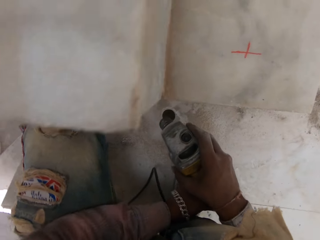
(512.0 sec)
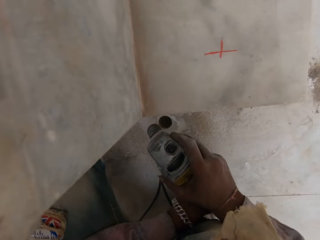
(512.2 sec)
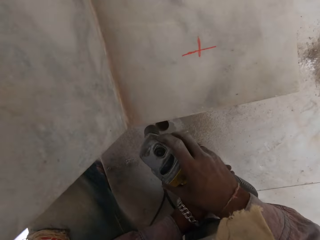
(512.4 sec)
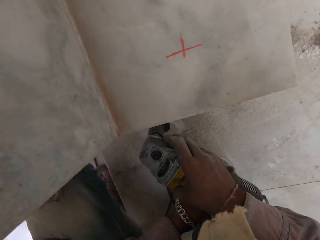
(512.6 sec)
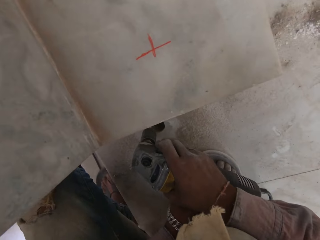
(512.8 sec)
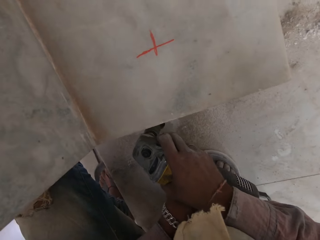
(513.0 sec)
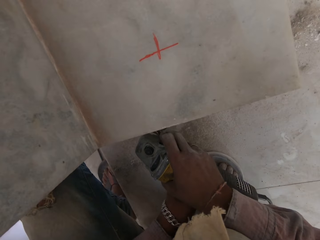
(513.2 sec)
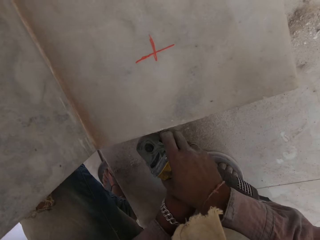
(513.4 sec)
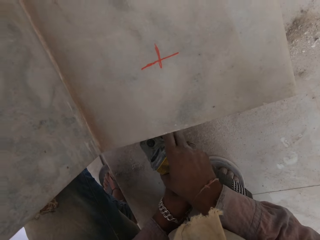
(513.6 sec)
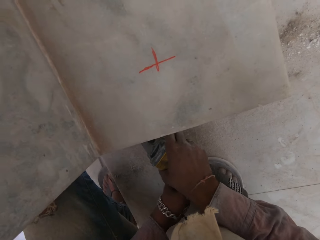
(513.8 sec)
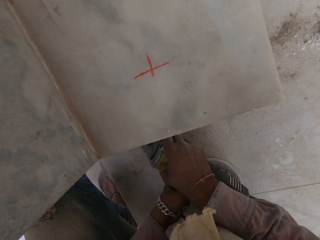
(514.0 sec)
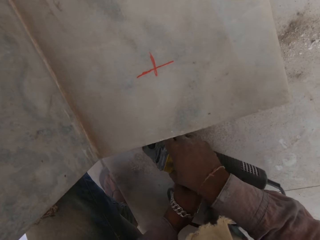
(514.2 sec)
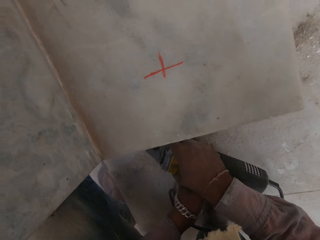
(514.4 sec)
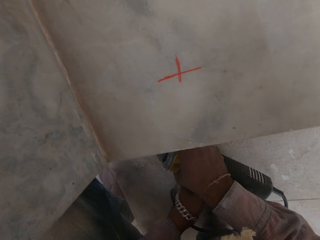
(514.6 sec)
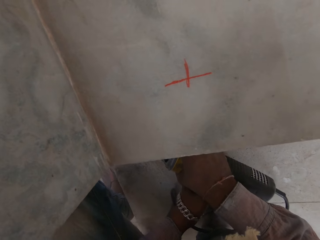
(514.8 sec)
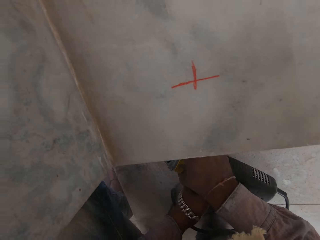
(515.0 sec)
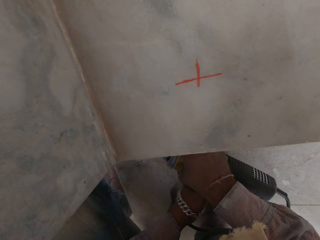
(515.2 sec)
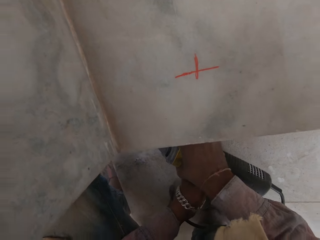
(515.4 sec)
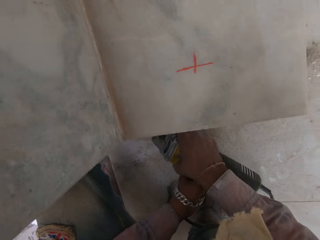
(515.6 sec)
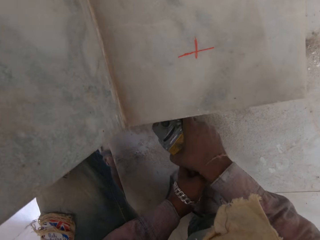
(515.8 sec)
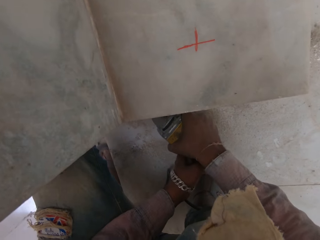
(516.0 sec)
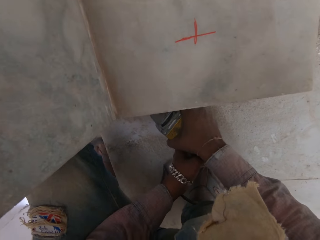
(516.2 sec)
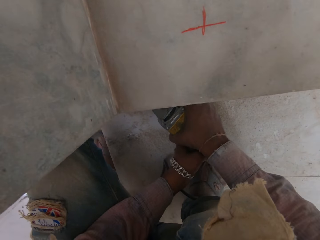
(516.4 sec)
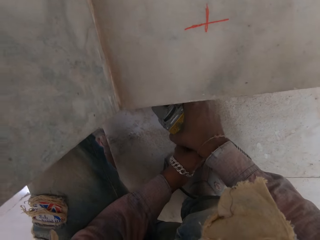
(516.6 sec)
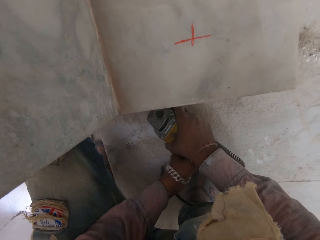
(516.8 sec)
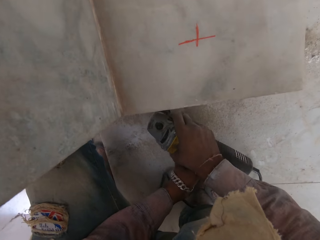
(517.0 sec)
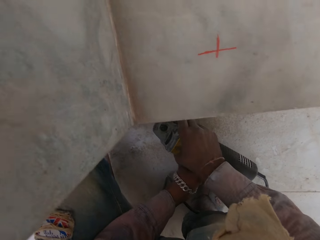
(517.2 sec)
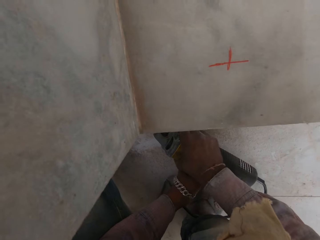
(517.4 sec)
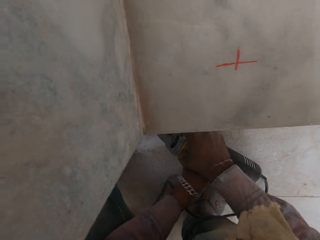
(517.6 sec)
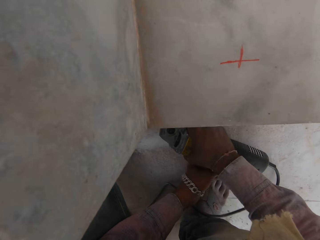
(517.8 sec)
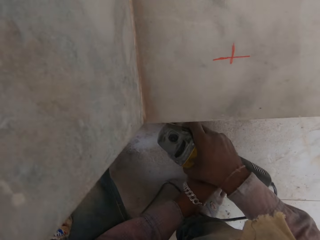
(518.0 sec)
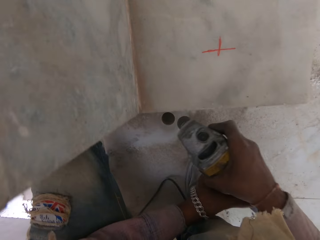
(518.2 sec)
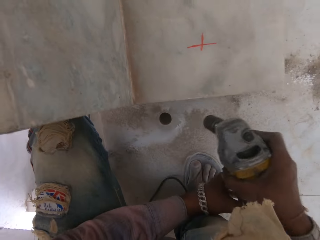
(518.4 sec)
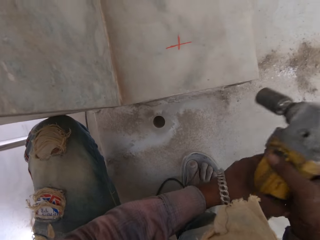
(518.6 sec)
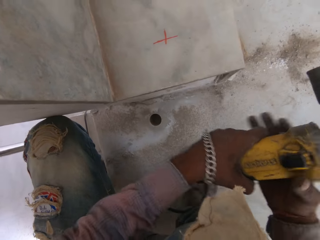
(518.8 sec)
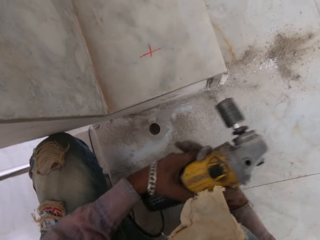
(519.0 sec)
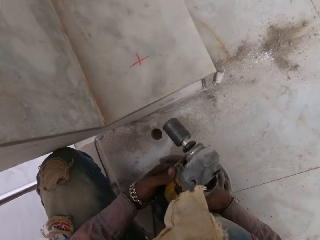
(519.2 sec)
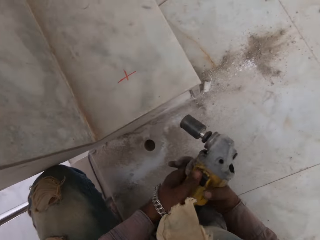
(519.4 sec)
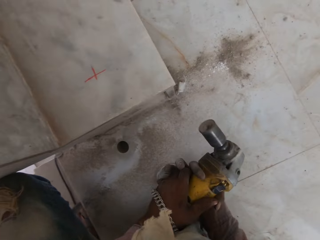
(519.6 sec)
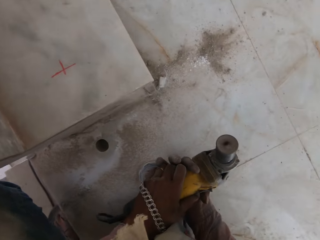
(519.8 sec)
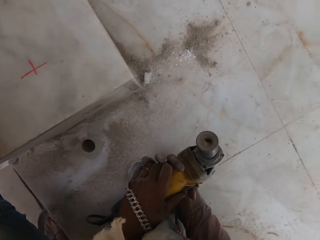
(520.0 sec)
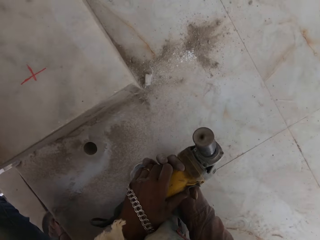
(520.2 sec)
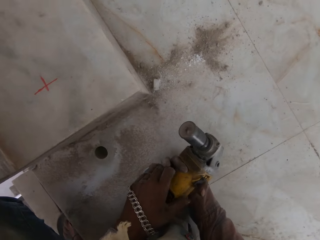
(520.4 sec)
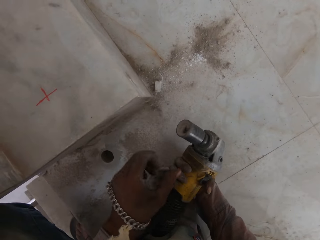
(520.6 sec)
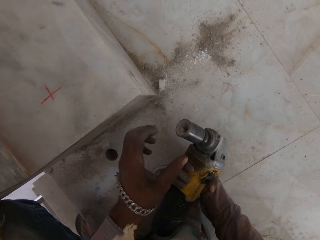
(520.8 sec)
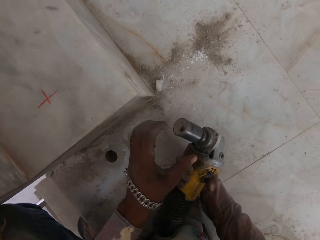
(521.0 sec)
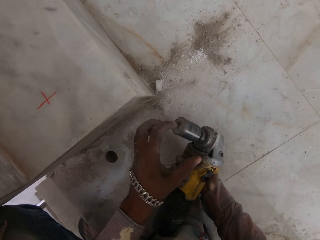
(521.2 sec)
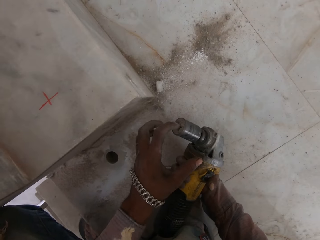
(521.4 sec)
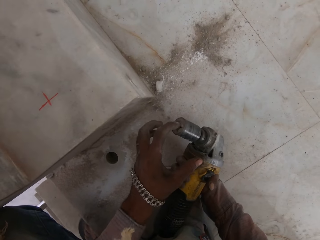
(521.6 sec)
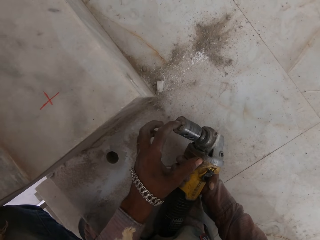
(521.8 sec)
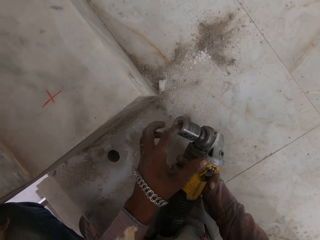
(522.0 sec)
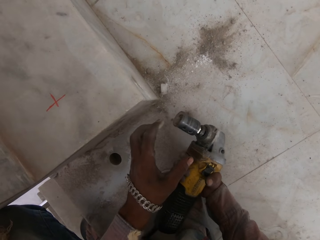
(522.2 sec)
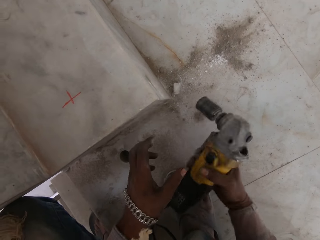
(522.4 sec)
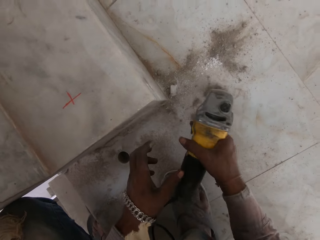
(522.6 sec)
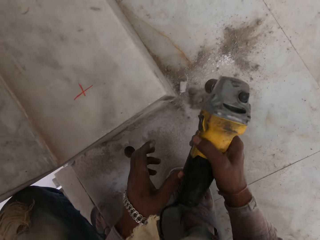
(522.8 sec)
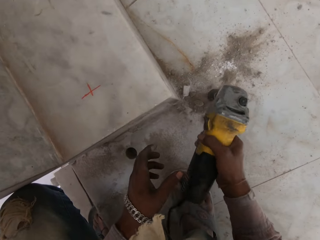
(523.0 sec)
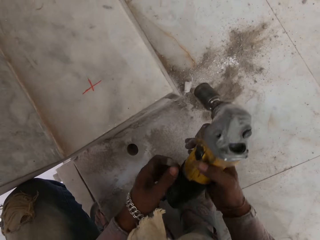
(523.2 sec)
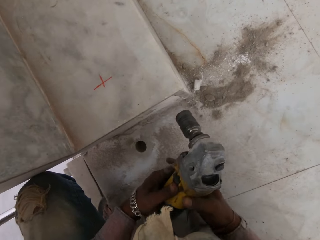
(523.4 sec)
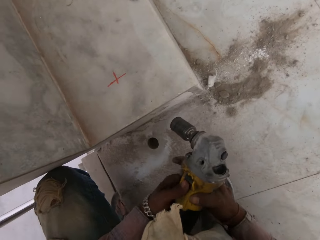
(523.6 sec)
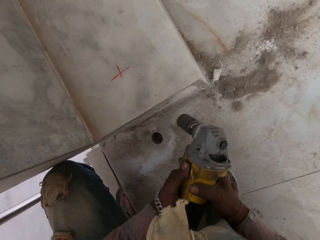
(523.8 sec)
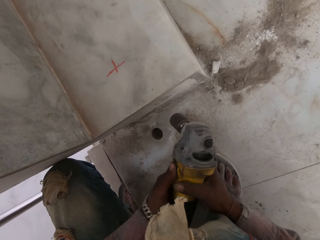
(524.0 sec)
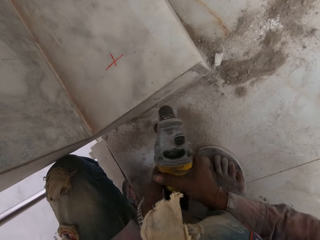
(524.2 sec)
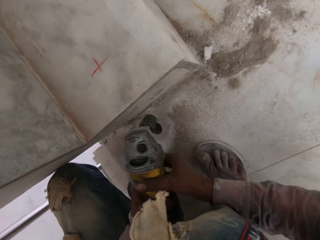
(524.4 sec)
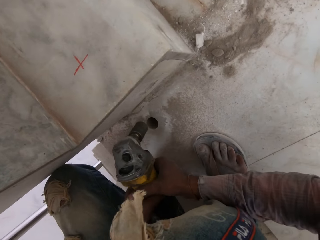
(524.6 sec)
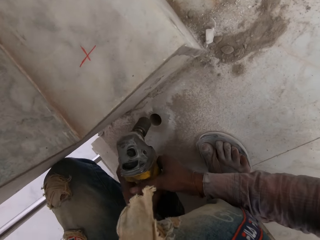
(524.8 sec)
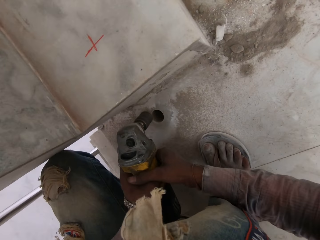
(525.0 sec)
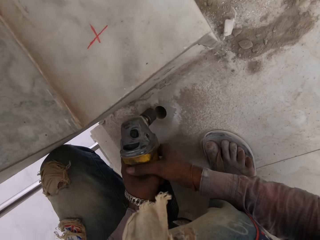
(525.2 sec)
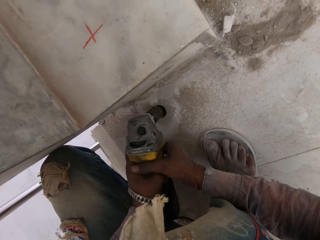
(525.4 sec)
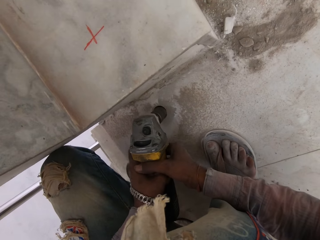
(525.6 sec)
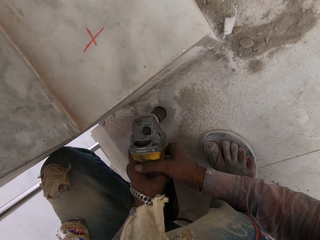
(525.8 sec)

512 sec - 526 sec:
The camera wearer digs a hole with a power drill or driller. They stop digging the hole. They adjust the driller. They touch the power drill. They hit the stairs with the power drill. They turn on the driller.

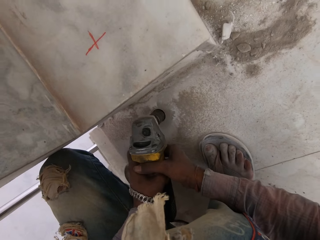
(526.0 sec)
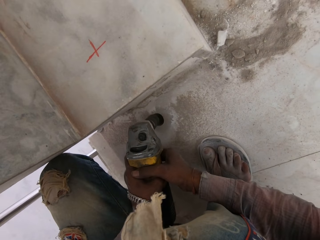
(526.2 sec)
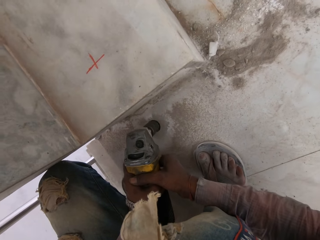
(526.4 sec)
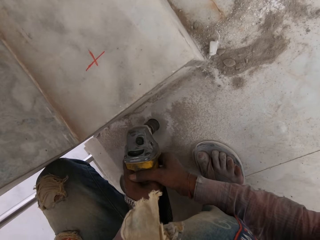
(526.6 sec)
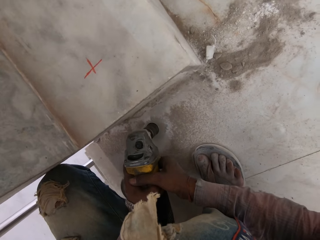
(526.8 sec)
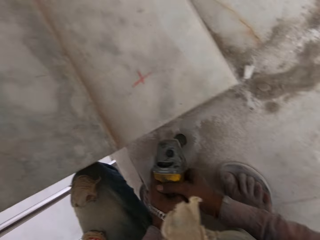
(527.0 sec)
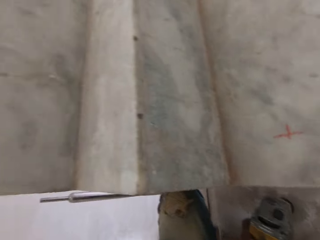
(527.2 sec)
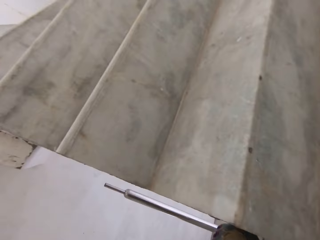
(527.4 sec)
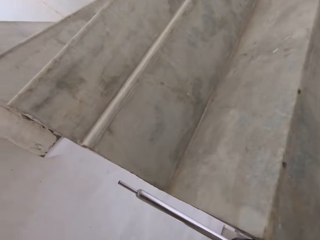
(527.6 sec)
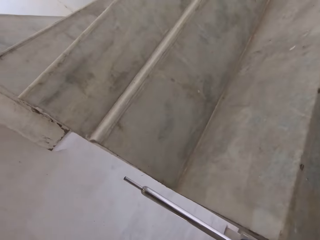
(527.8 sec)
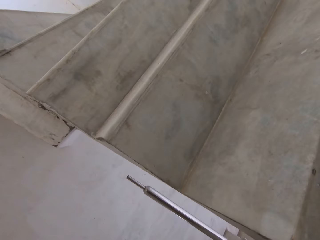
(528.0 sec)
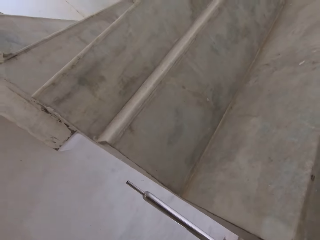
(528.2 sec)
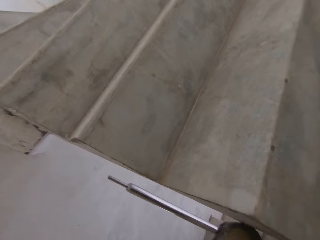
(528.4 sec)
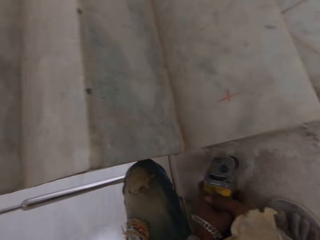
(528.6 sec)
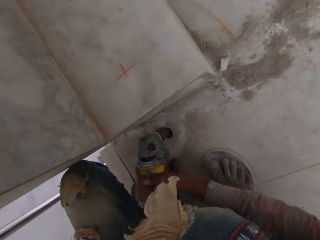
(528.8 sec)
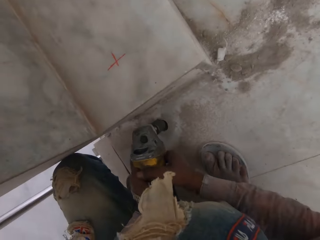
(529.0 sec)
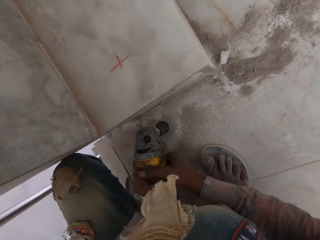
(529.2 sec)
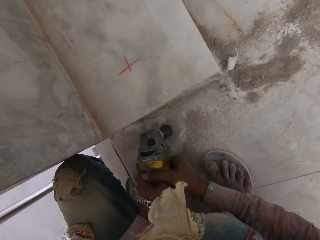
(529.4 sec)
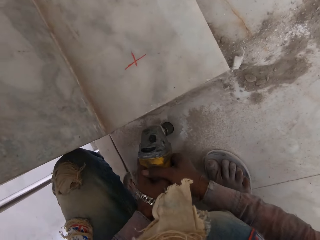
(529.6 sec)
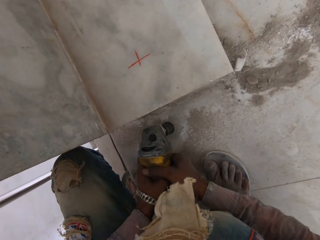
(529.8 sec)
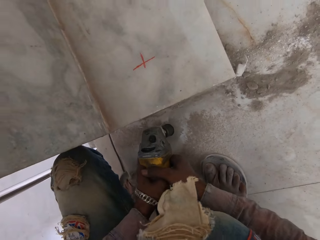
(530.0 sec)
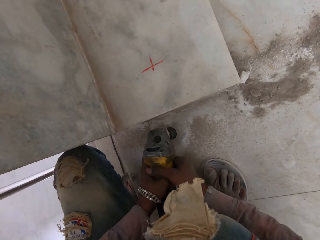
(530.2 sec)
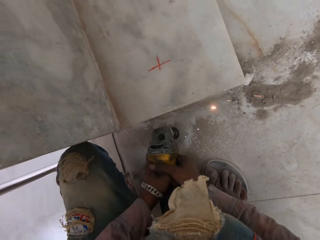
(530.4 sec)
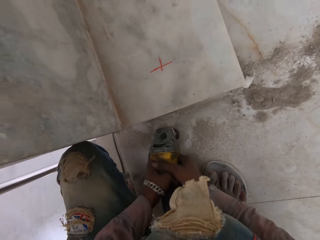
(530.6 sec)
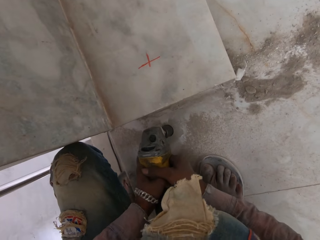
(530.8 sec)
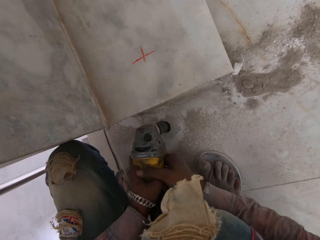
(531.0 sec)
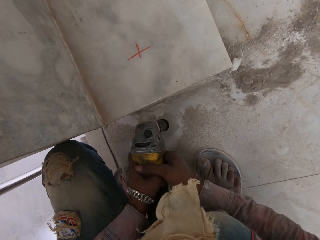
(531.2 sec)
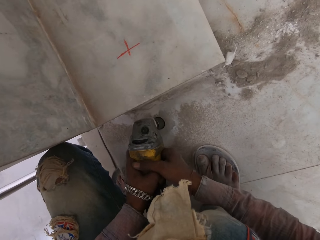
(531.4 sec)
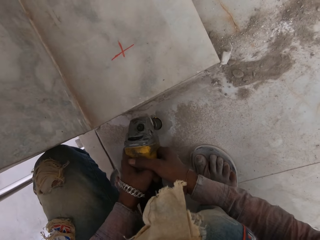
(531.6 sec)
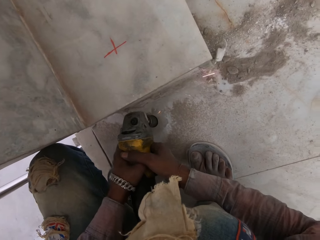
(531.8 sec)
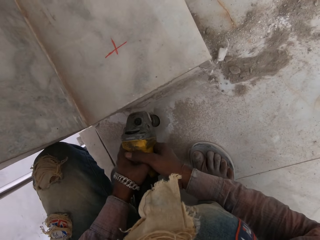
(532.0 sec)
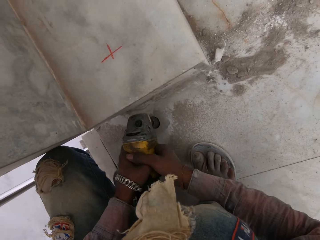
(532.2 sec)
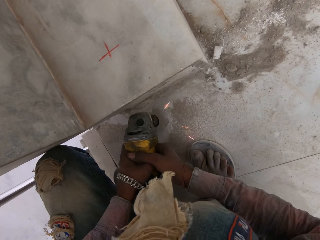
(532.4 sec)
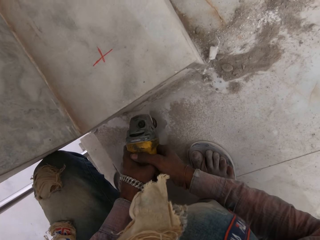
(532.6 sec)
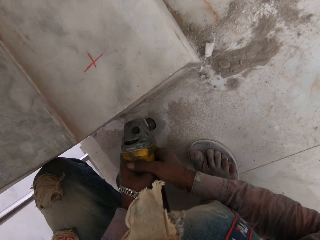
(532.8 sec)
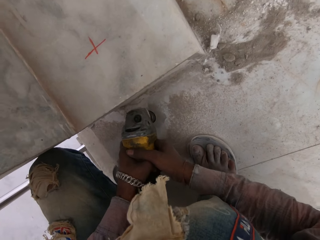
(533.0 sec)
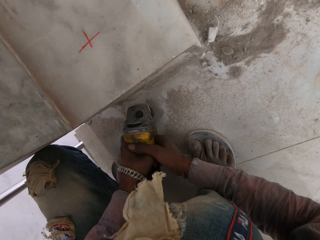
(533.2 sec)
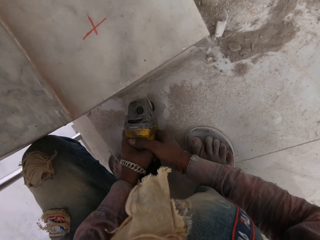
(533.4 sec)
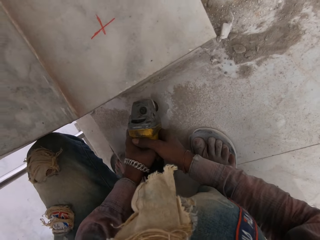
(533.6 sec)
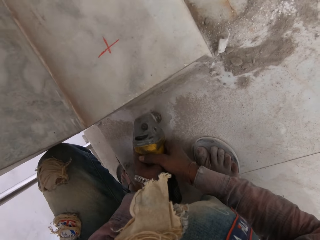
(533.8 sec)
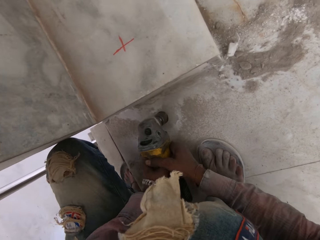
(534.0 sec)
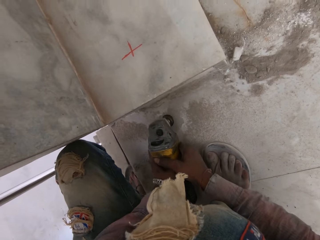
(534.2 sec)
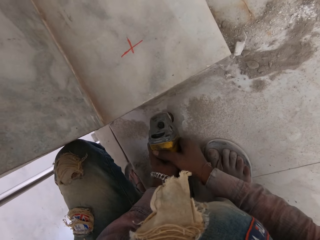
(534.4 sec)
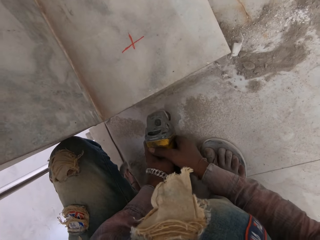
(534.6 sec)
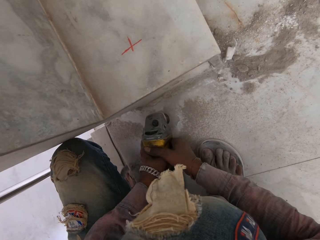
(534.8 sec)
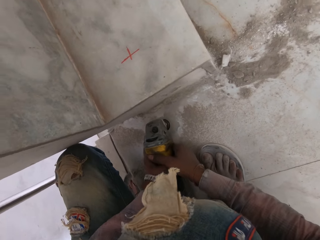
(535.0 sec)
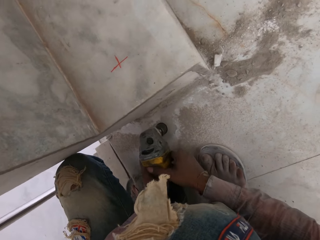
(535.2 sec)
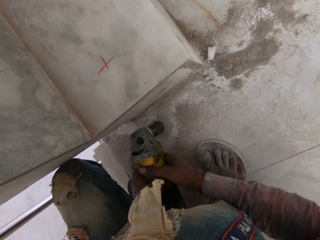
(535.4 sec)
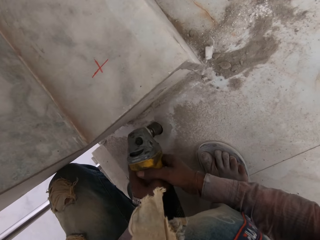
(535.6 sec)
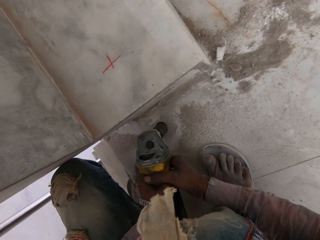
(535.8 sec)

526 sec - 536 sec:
The camera wearer digs a hole with a power drill. They look around. They dig the hole with the power drill.
